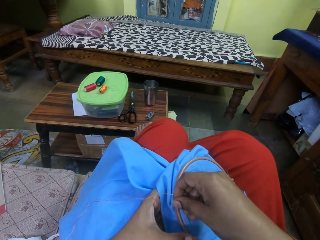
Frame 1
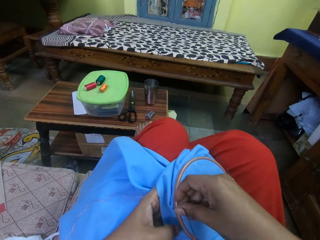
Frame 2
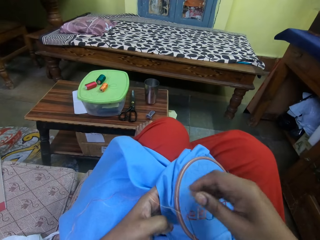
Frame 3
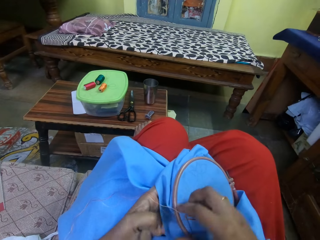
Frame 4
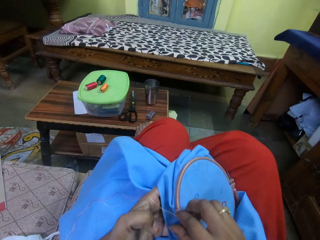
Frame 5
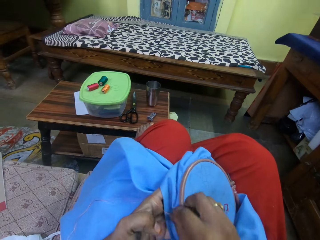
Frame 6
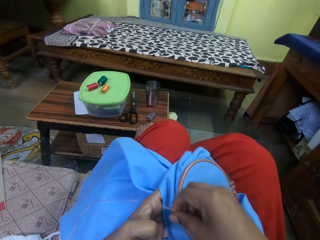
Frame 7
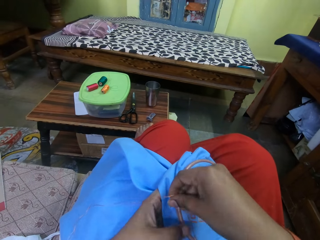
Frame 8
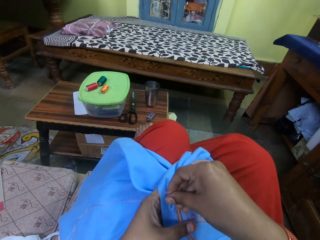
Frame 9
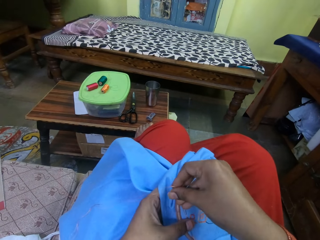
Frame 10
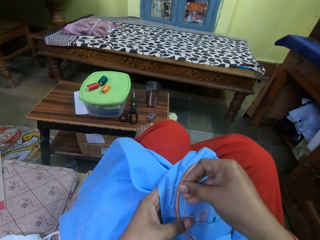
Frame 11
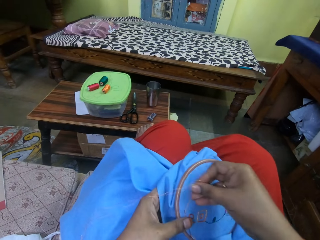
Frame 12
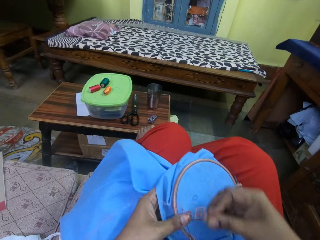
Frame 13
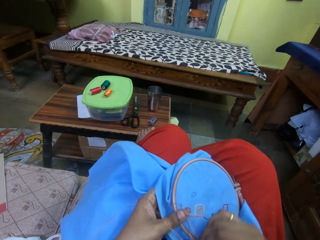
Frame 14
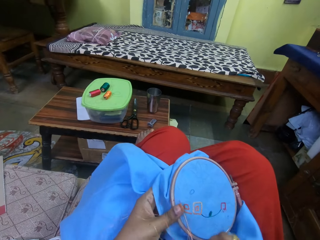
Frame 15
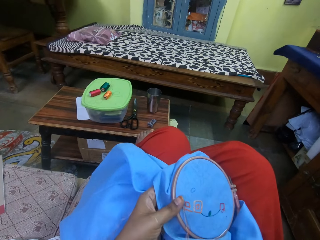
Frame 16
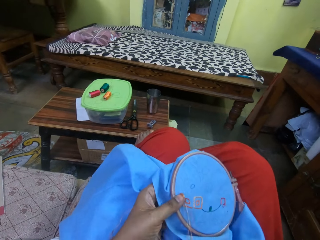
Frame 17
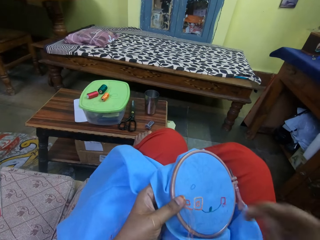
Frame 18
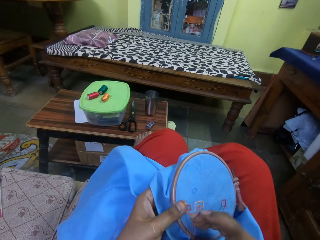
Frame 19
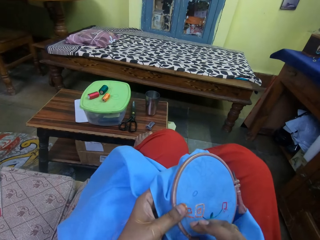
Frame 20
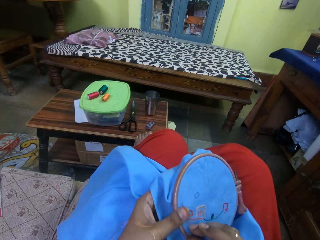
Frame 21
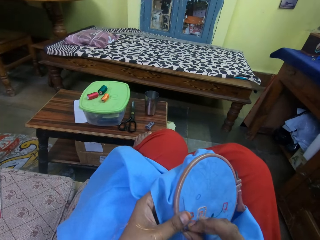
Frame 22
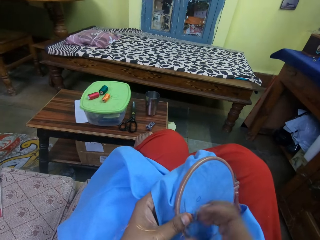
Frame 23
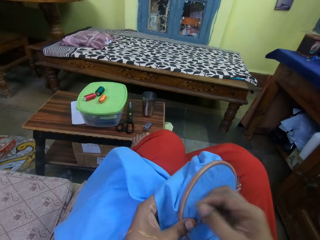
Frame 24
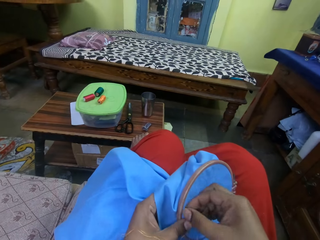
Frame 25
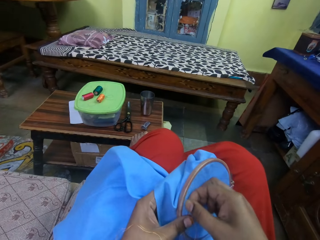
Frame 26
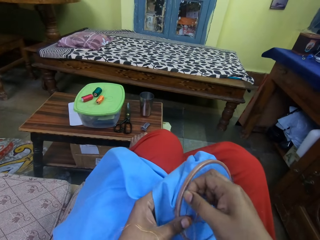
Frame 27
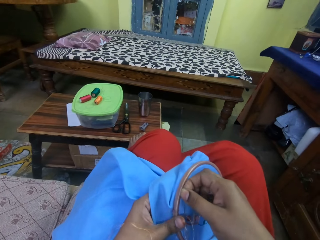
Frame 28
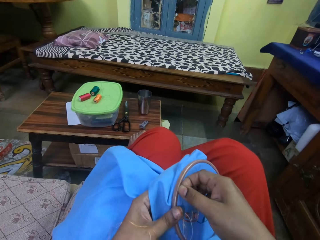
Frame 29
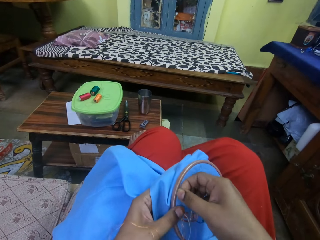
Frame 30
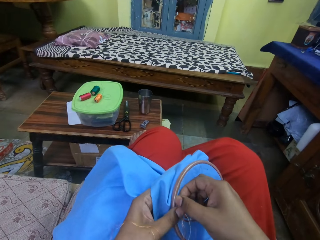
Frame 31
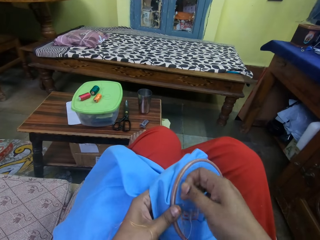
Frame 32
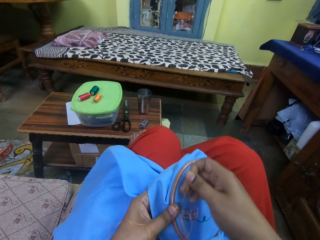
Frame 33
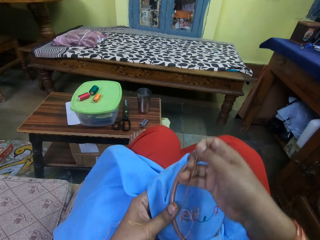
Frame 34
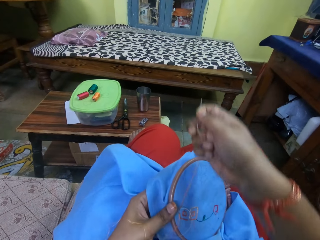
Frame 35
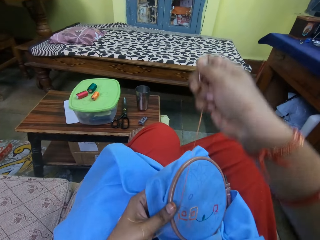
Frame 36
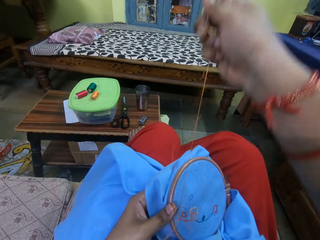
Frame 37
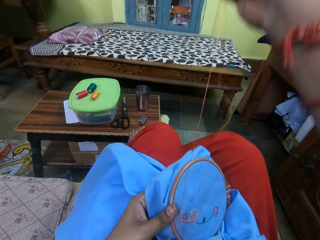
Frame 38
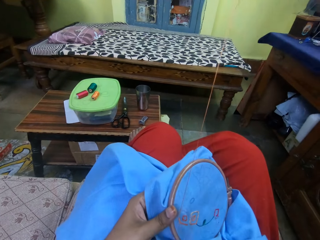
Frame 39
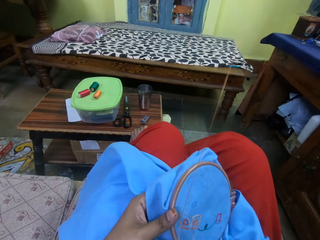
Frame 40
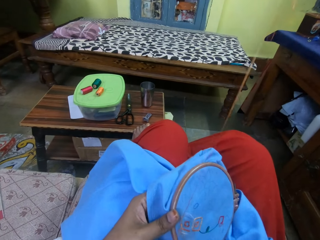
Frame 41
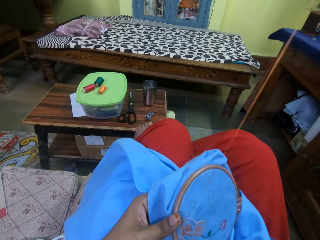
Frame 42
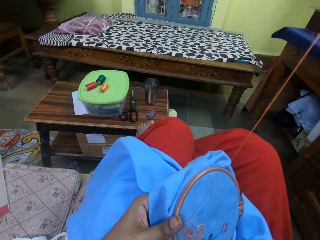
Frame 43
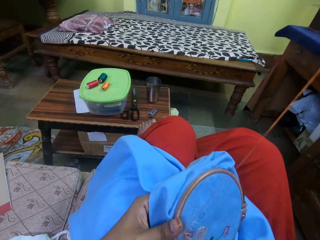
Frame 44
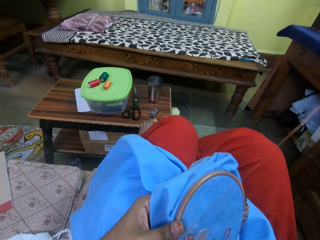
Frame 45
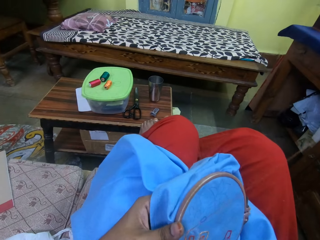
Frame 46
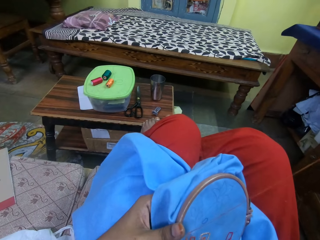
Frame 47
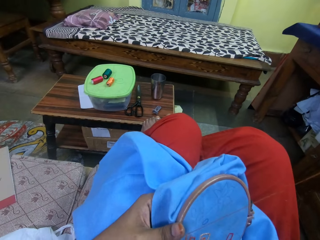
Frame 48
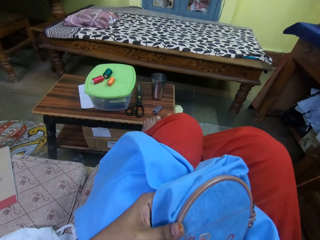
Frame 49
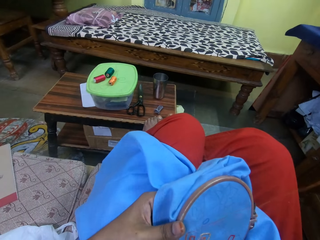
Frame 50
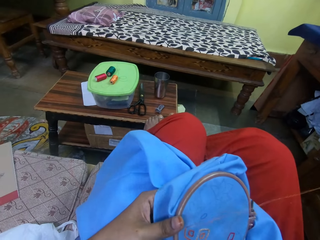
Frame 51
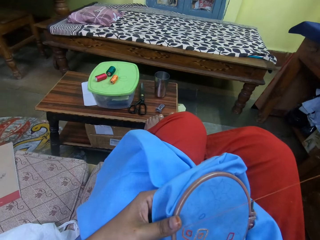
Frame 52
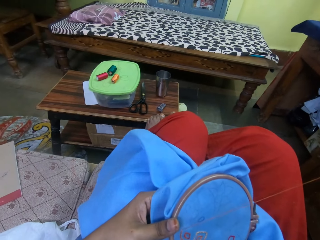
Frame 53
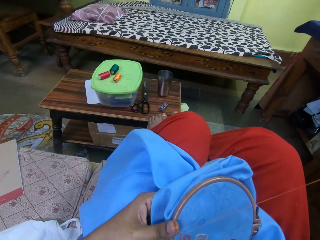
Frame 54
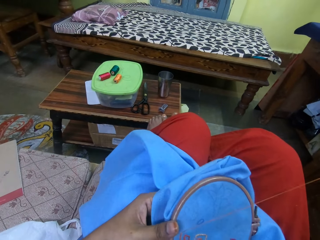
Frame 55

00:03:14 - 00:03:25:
The camera wearer pulls string up with a needle.

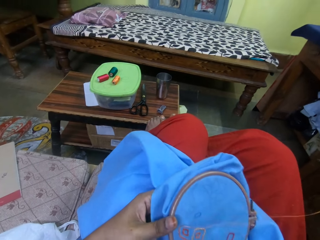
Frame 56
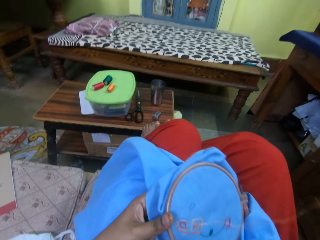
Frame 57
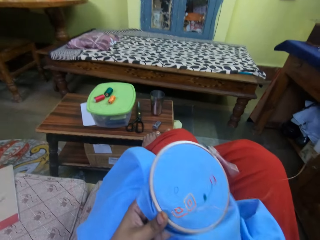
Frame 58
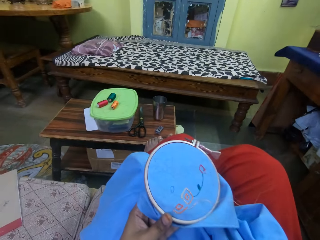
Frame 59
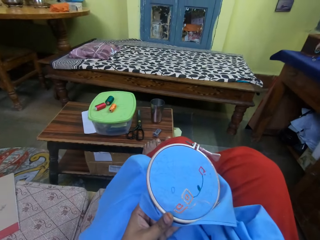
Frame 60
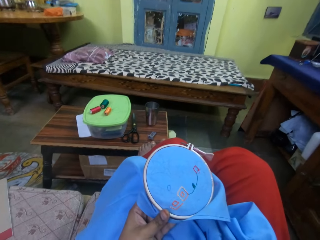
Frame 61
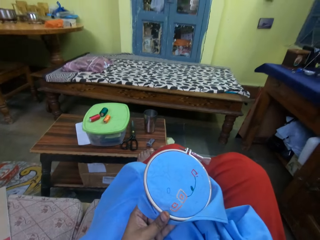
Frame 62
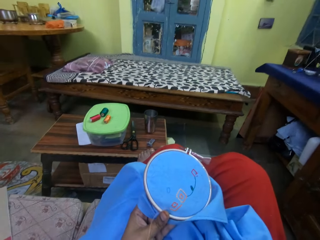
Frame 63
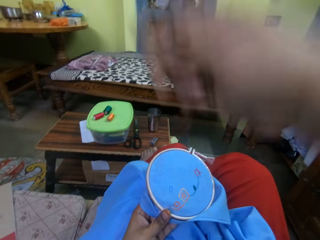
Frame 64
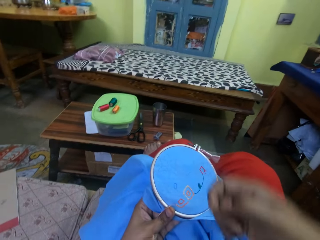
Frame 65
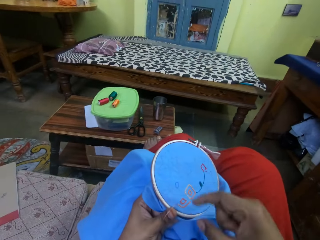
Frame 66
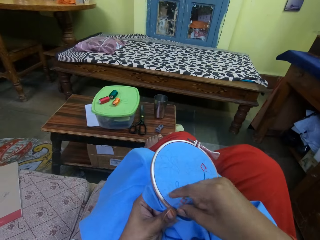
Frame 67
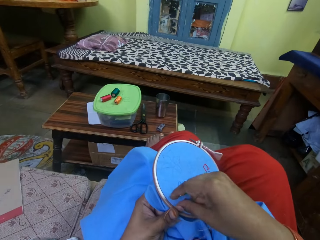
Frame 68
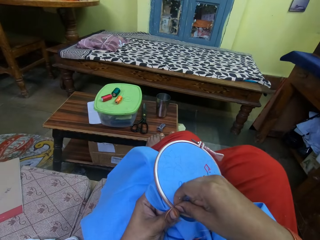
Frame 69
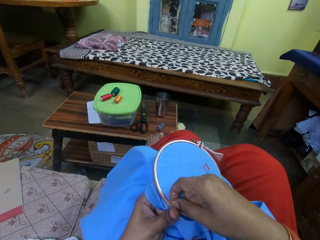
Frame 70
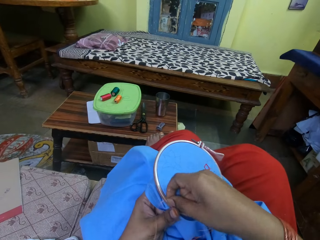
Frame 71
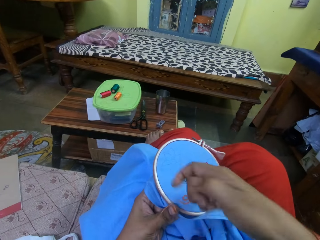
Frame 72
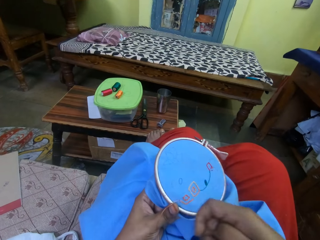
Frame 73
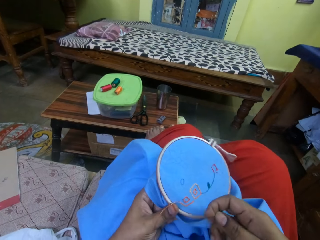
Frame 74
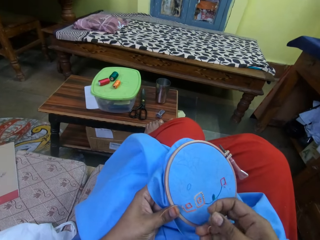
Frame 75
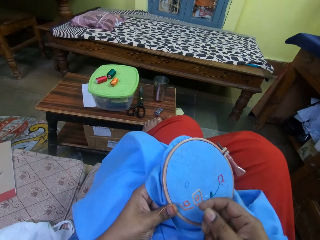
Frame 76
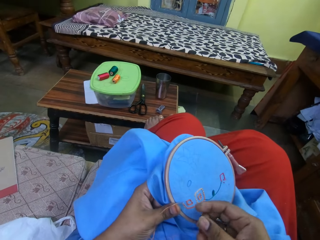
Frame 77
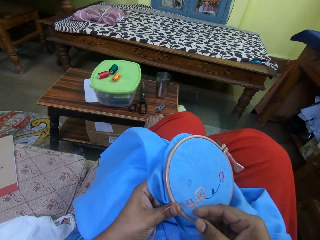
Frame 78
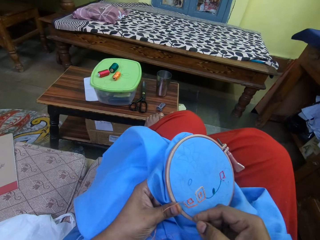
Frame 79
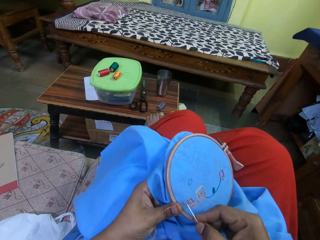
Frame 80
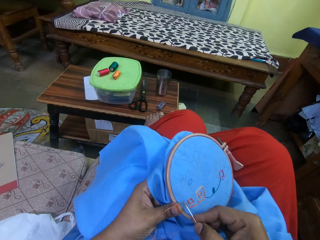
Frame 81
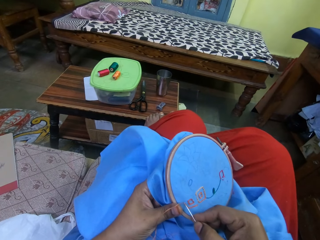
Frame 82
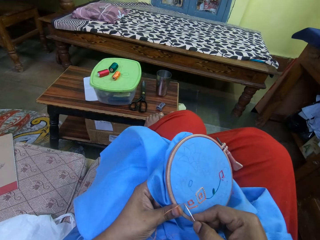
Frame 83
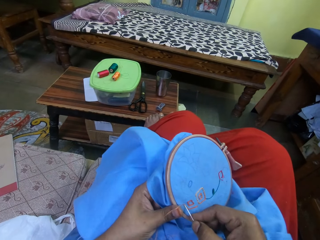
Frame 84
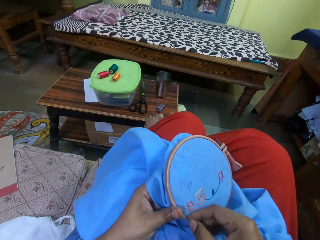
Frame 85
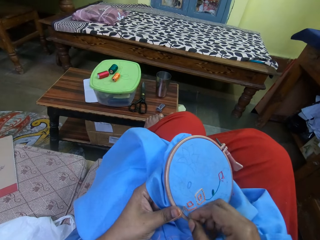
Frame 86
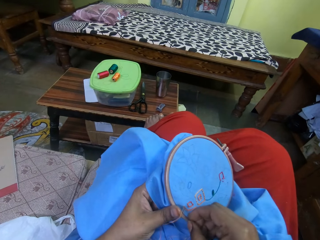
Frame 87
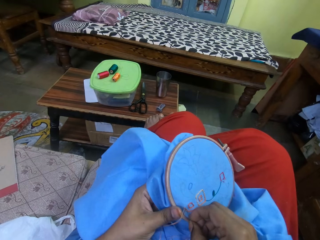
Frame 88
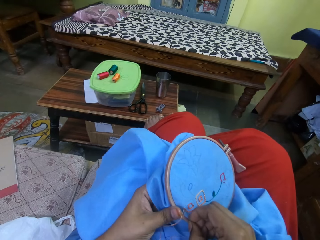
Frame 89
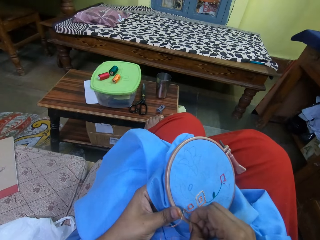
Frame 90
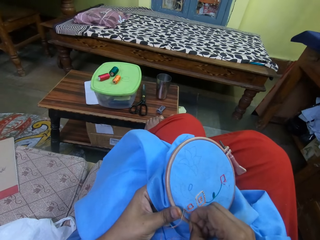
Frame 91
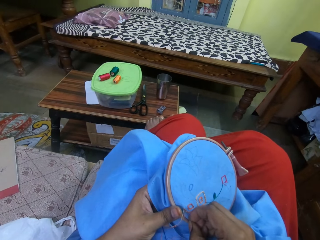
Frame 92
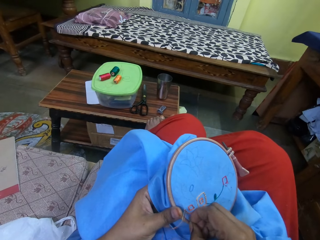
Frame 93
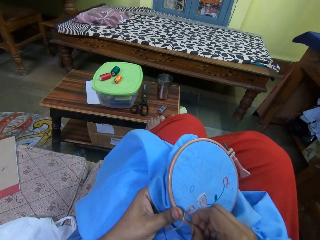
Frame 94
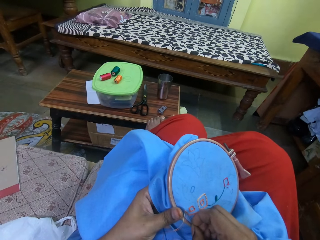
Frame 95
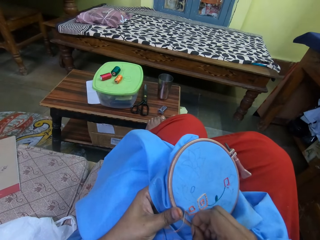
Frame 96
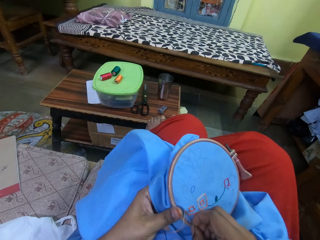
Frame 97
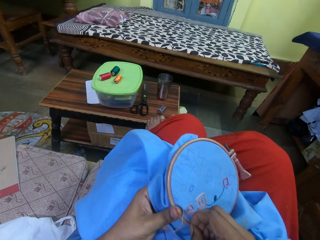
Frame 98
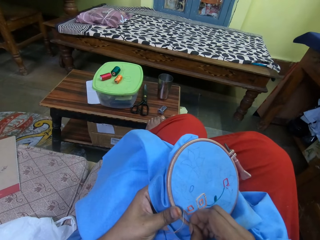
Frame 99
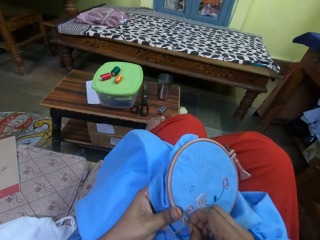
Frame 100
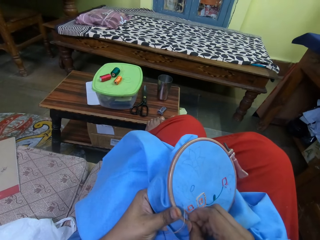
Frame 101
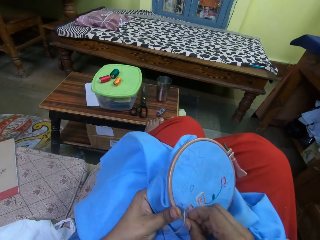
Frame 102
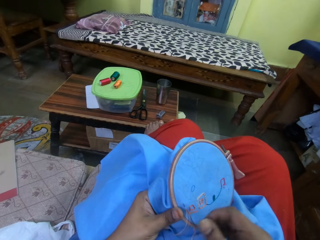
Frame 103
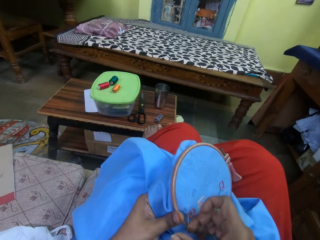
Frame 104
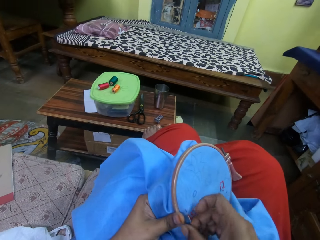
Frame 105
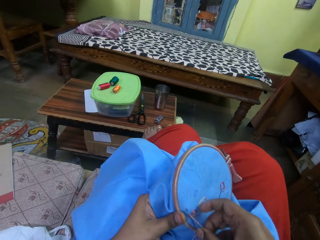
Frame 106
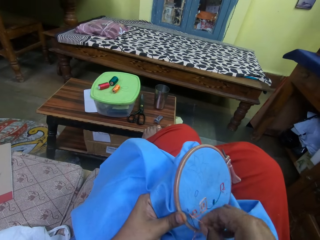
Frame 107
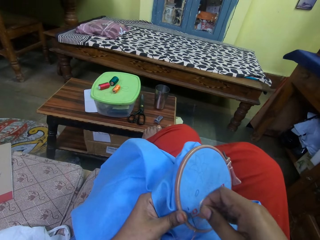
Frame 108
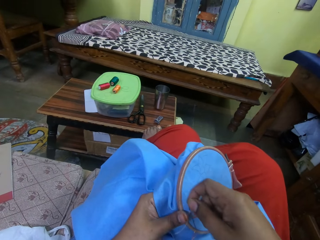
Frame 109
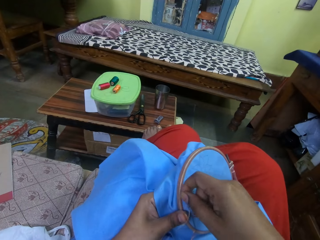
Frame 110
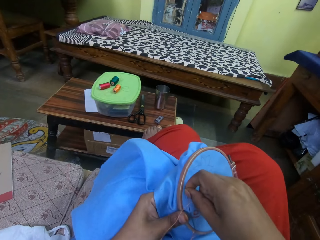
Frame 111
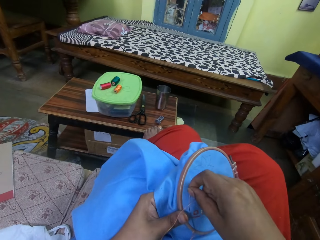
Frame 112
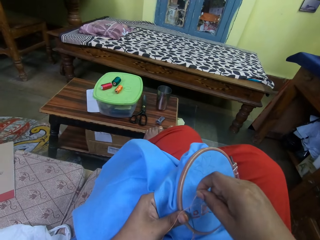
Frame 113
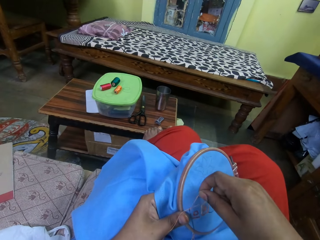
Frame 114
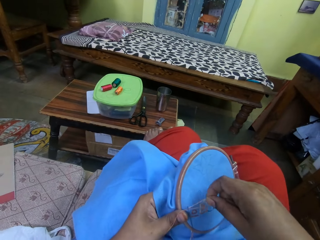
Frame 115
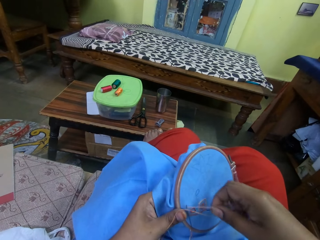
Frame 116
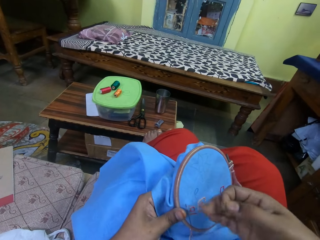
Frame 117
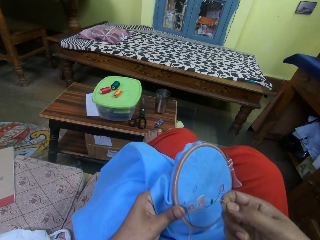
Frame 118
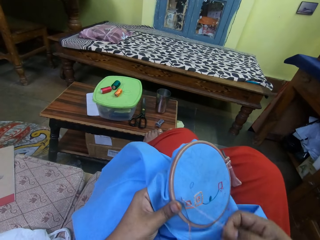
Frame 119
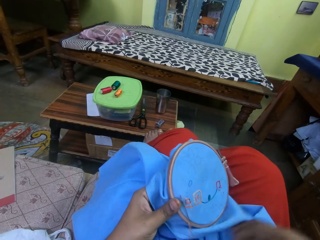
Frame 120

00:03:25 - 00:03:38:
The camera wearer lowers the hand to the clothing. She sews the cloth with her hands.
